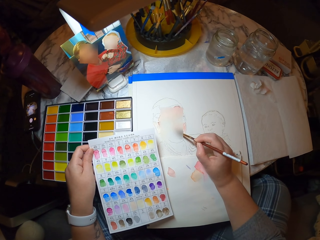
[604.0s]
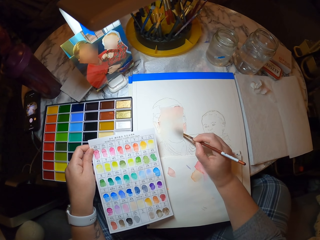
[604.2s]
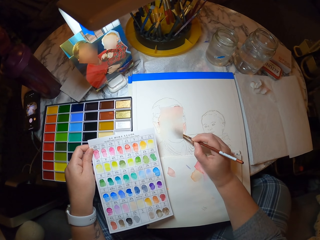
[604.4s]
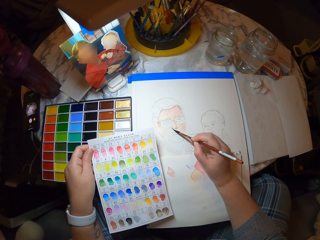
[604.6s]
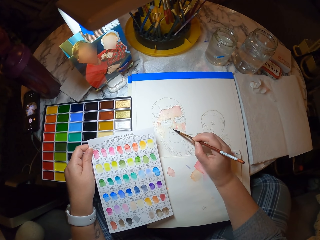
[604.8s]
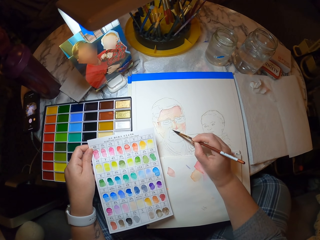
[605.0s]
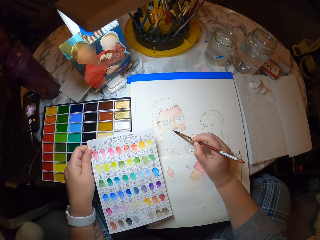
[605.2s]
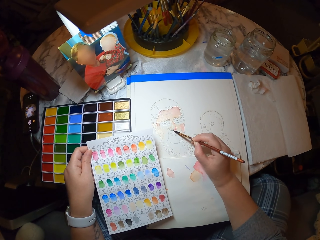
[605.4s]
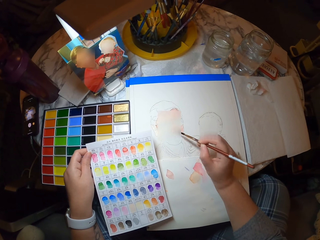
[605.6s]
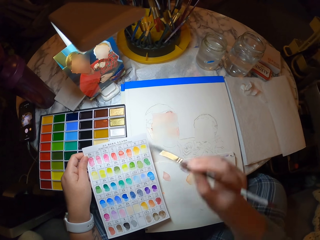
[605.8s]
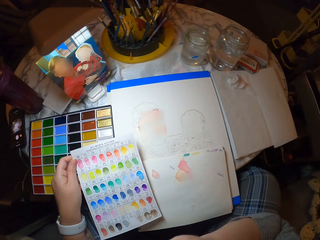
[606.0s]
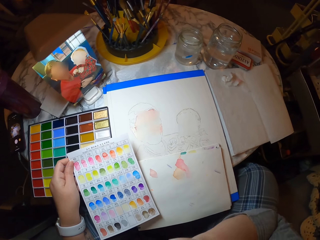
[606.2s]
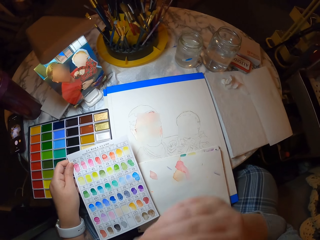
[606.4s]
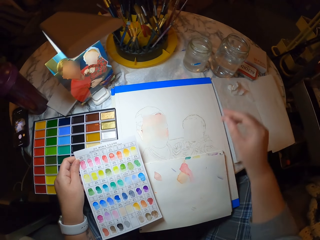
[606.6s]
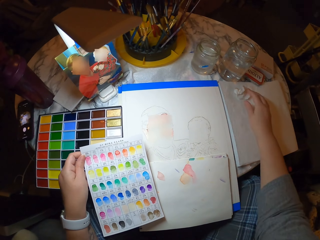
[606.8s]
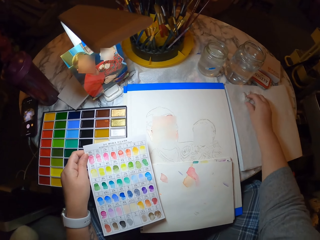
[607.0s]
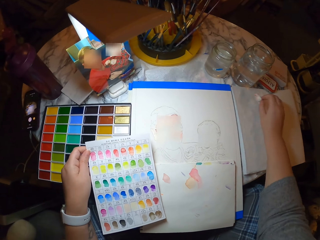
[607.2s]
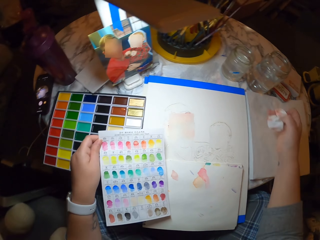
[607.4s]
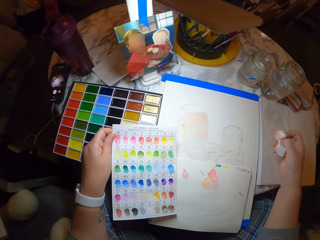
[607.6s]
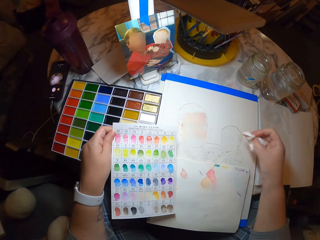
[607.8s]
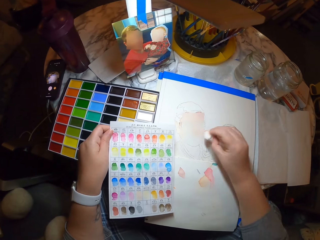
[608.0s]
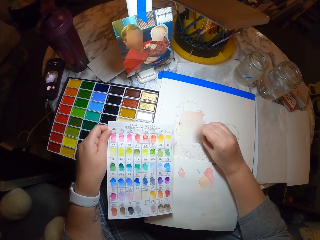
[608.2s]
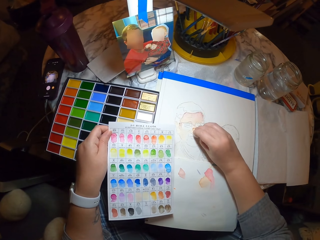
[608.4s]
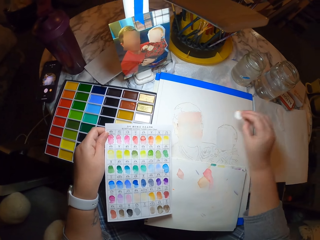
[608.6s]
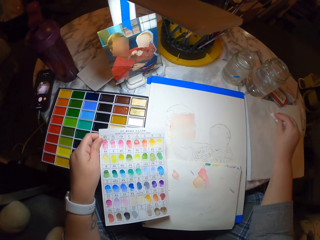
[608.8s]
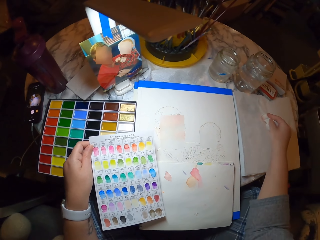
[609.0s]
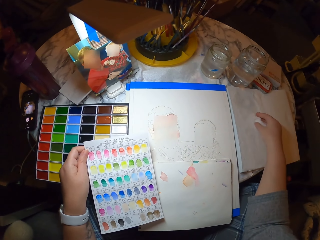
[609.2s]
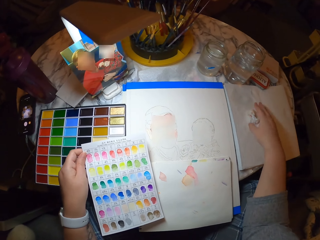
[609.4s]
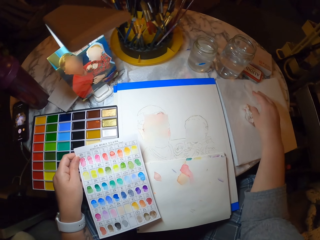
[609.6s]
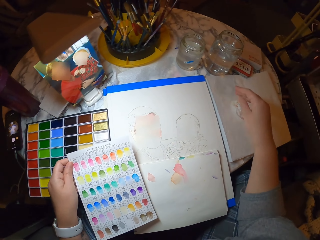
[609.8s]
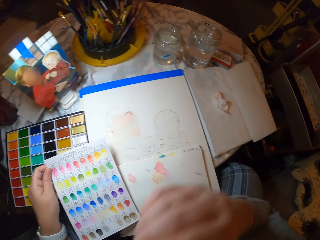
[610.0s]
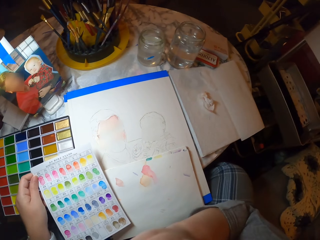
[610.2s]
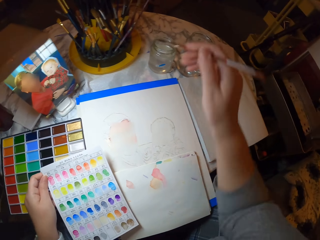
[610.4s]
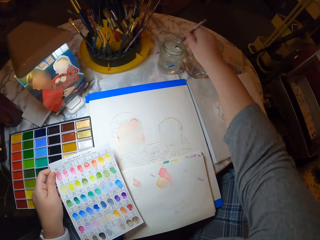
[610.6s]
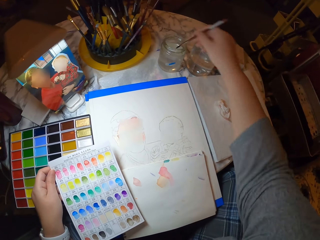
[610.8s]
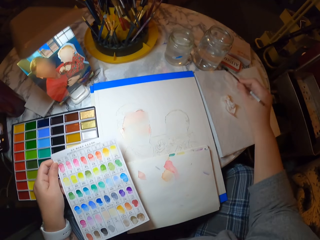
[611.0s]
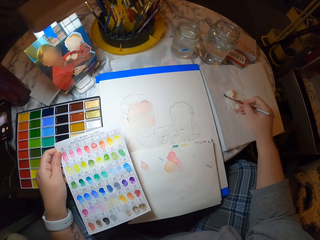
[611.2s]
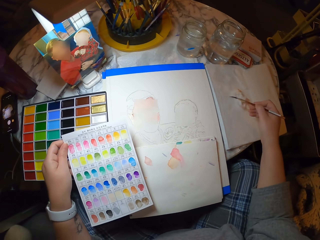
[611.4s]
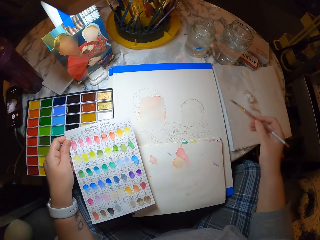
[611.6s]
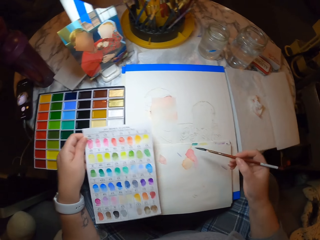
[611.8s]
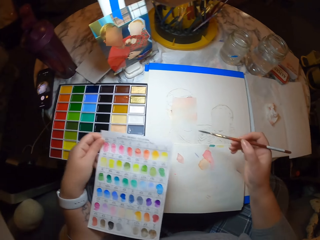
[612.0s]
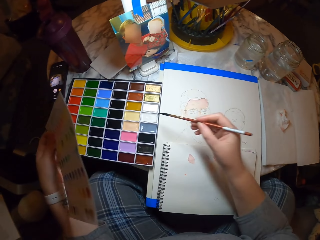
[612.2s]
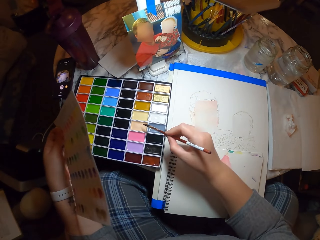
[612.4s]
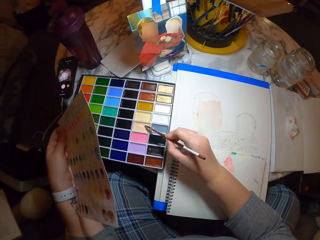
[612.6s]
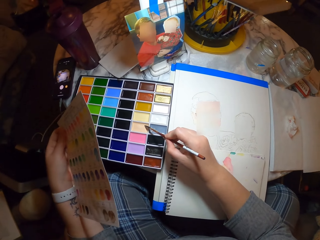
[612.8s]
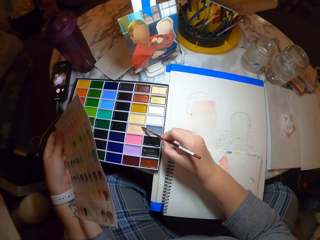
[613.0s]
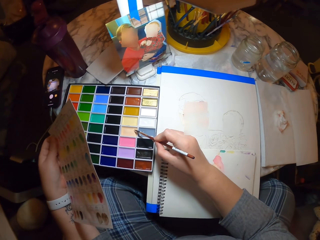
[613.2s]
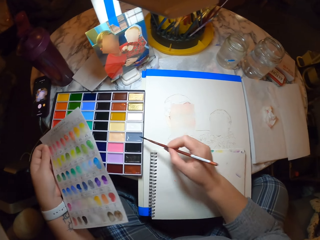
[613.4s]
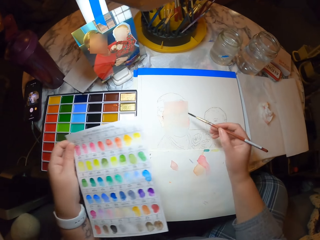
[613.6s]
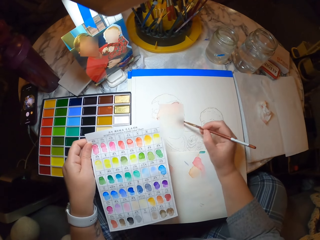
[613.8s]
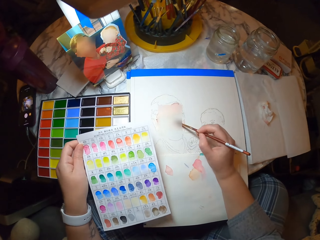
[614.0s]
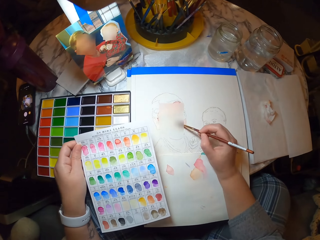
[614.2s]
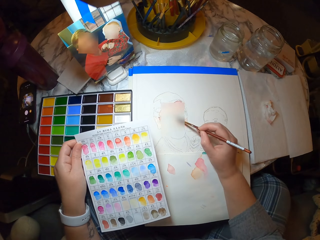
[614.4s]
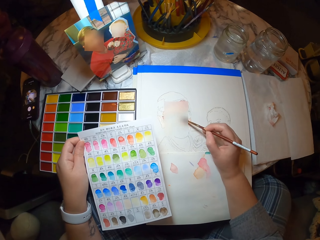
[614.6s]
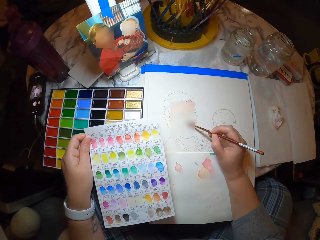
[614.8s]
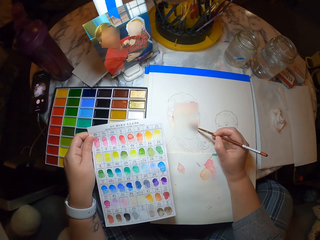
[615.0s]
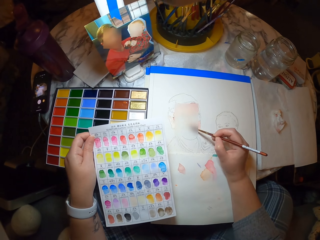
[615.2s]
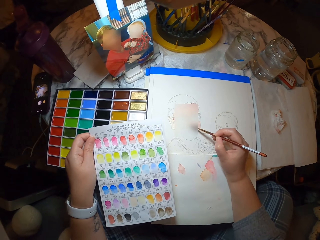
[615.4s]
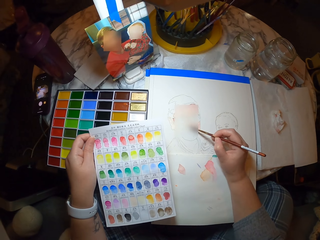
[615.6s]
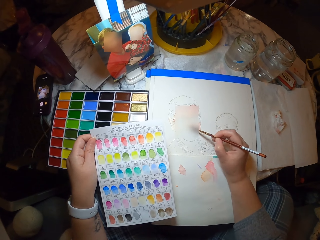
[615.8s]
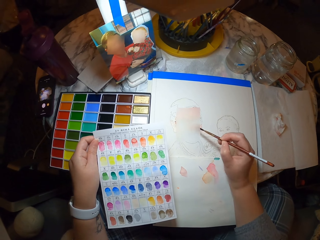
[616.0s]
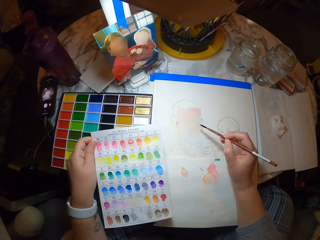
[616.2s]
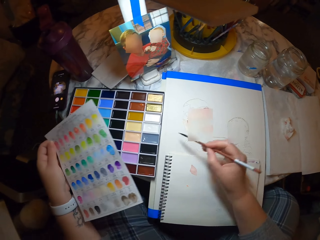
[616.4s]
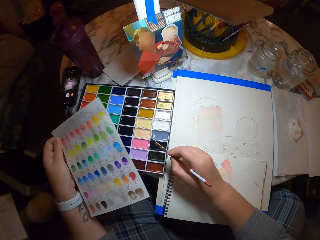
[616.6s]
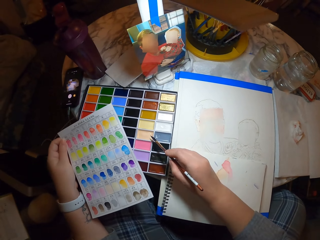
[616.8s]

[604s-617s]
The camera wearer lifts their arm. They put the brush on the mouth. They pick up a serviette. They clean off excess color. They rub the drawing with the serviette. They put the serviette on the book. They take the brush from the mouth. They dip the brush in water in a jar. They rub the brush on the book. They move the left hand. They put the brush on the paint. They paint the drawing. They move their hands.

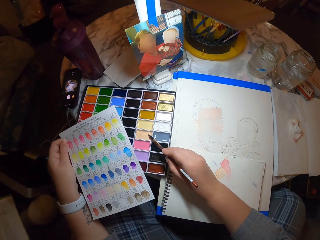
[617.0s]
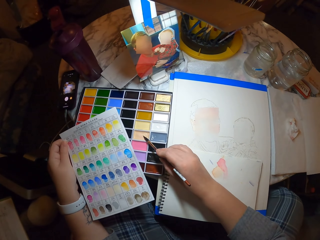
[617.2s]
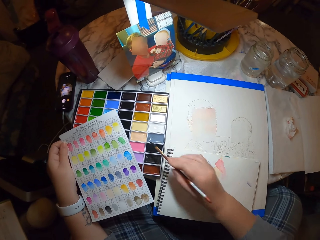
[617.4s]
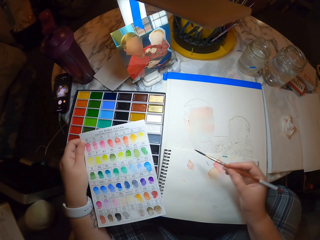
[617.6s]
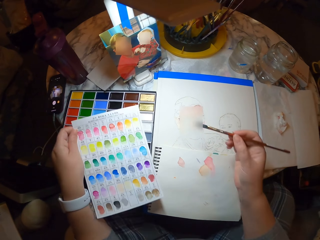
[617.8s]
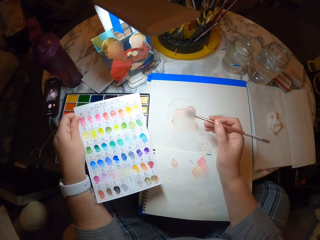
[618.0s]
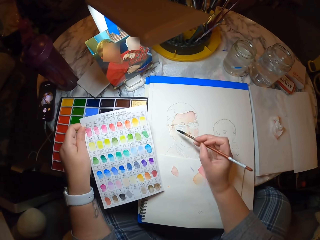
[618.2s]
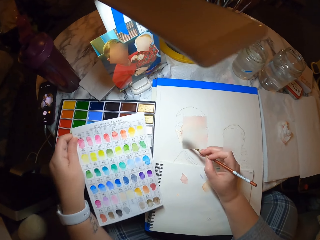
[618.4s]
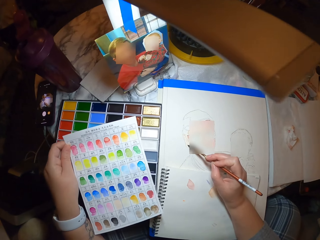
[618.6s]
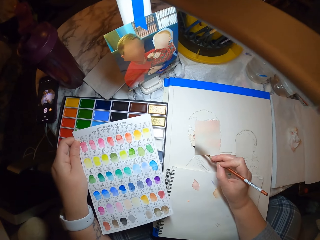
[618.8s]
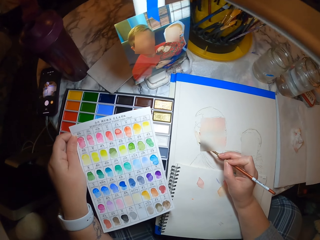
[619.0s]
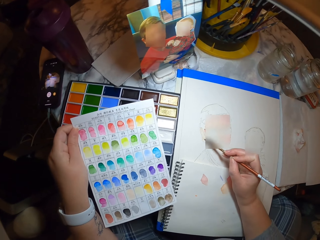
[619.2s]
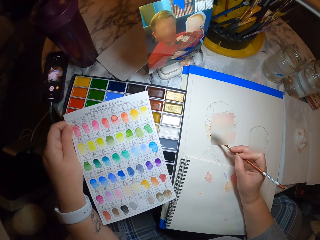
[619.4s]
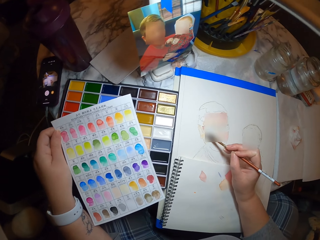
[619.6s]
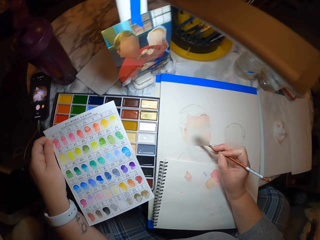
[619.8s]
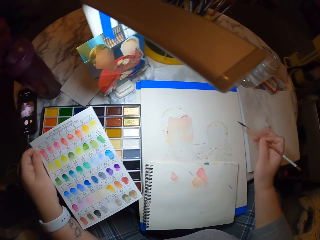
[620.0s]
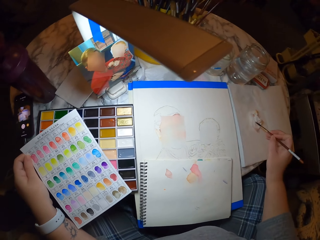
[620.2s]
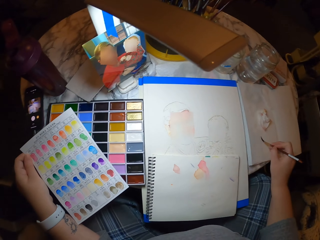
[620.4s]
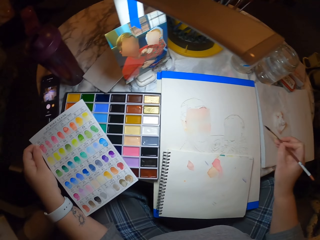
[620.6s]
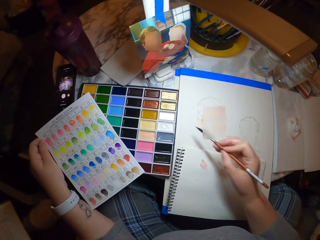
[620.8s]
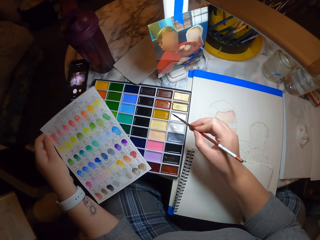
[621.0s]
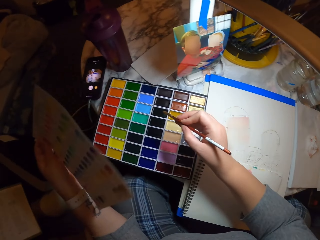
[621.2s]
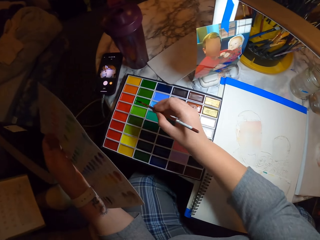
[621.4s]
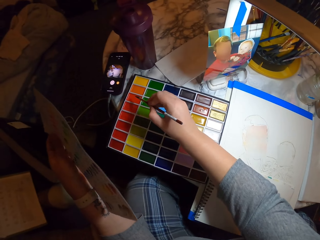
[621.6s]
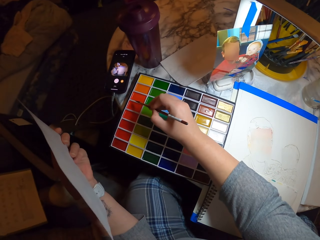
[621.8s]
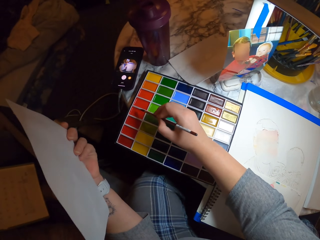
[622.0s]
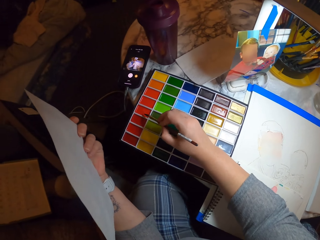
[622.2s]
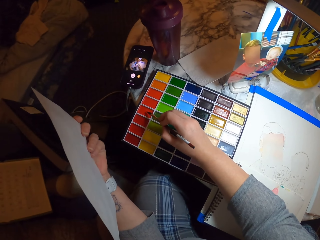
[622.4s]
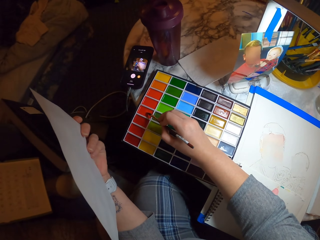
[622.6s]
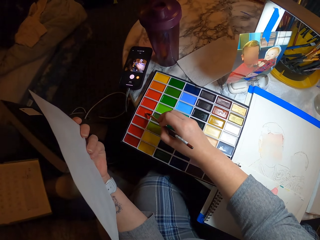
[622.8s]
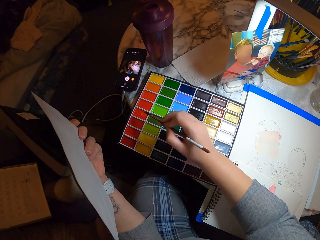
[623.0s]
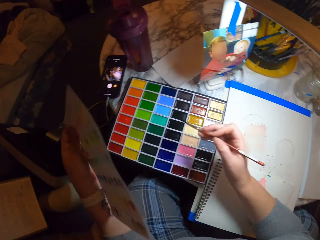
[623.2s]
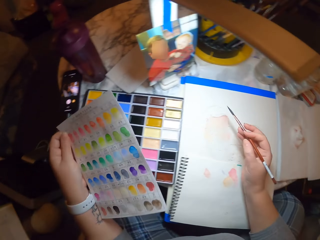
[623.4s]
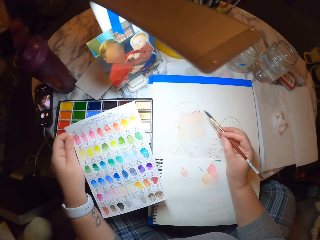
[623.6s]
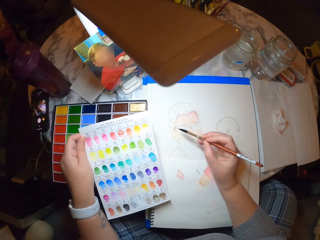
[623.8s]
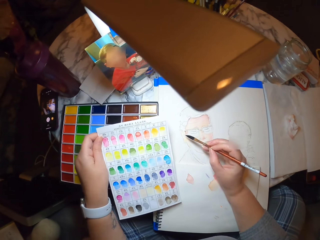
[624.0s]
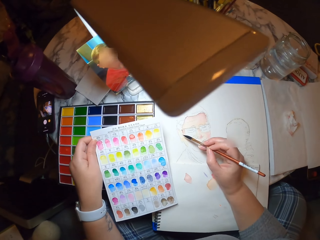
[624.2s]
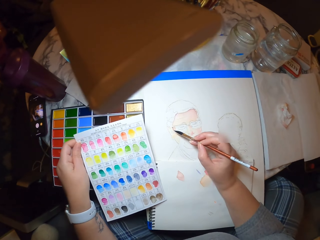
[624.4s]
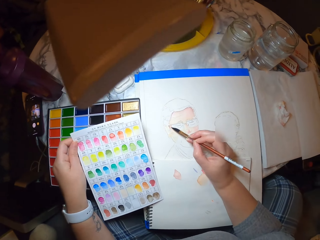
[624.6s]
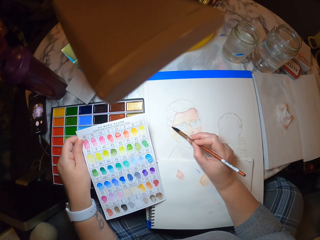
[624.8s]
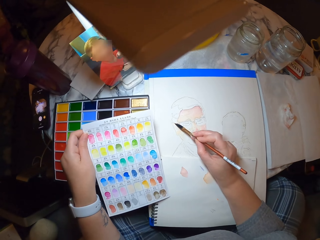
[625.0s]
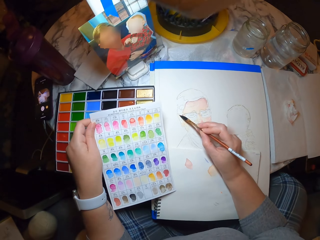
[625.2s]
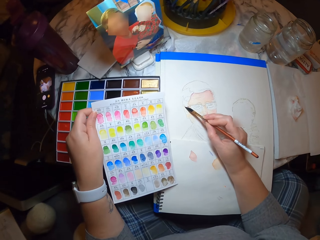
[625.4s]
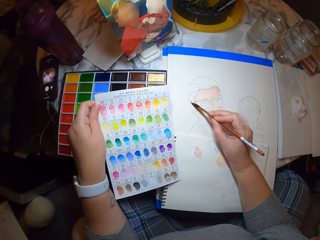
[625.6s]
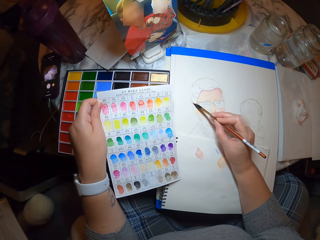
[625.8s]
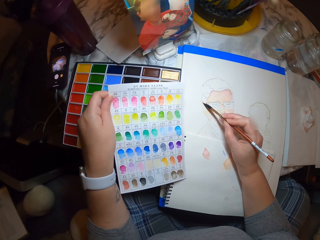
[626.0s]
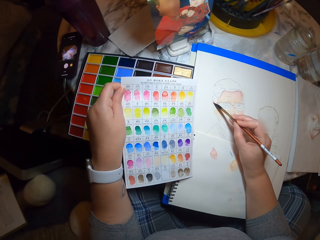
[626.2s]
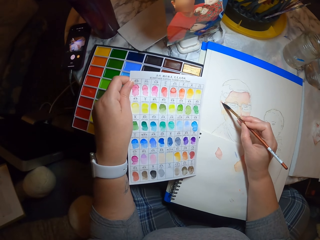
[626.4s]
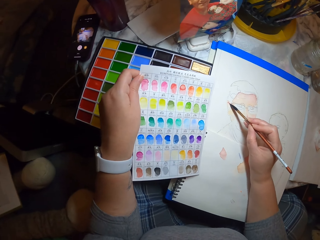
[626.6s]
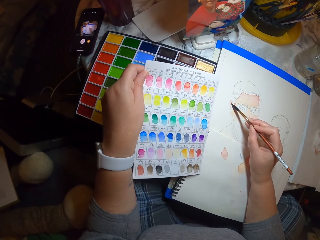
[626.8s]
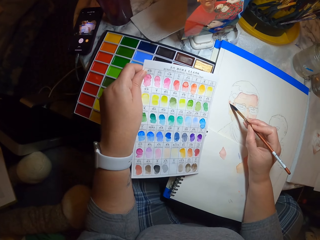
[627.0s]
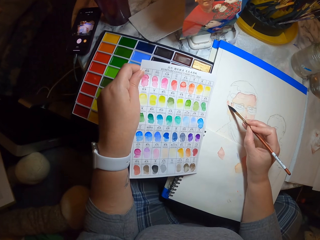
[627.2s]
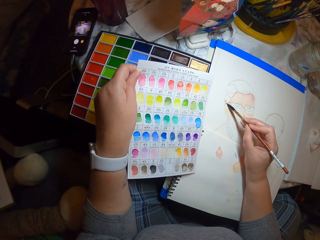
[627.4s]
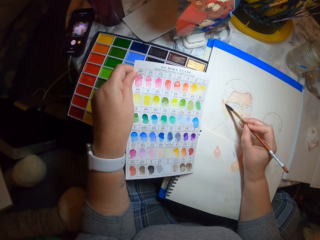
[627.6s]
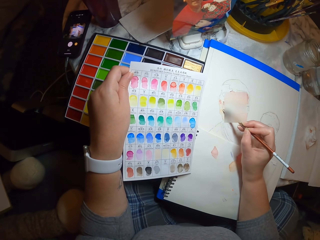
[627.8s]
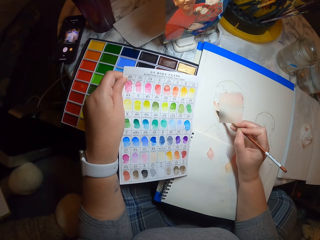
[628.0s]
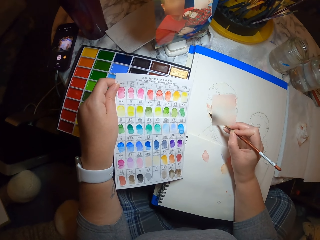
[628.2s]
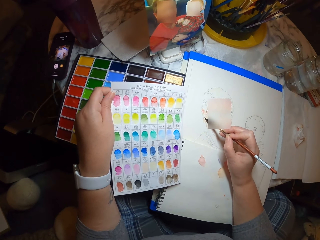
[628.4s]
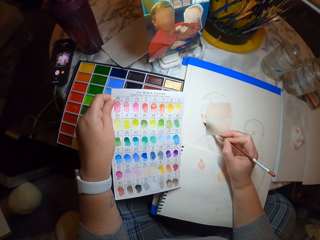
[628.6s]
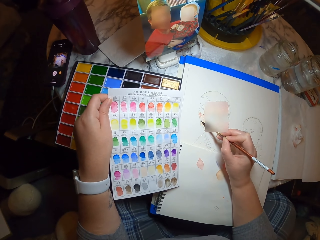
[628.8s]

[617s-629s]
The camera wearer puts the brush on the paint. They move their hands. They paint the drawing. They rub the brush on the book. They move their hand. They move their hand again. They put the brush on the paint. They move their hands. They paint the drawing. They look at the color paper. They move their head.
